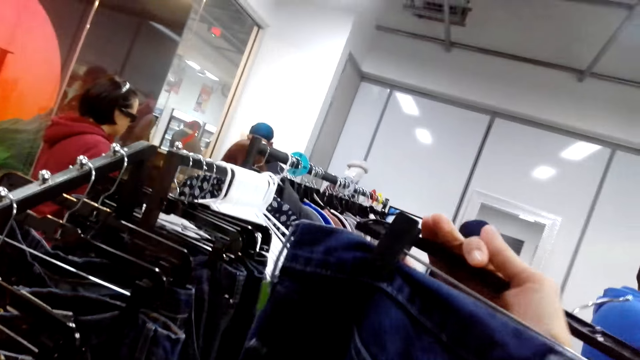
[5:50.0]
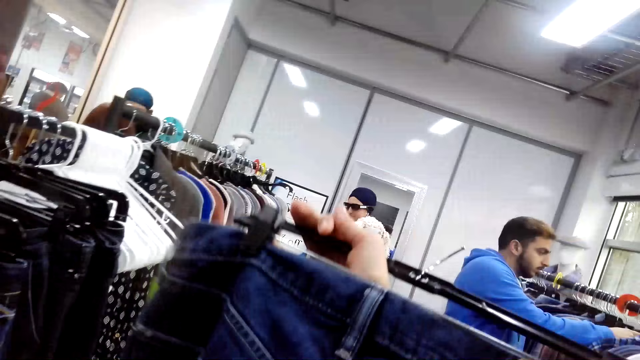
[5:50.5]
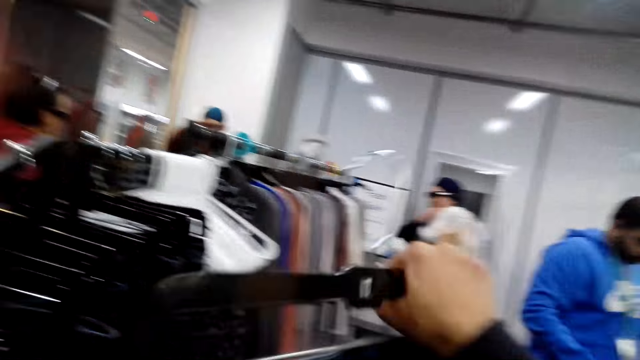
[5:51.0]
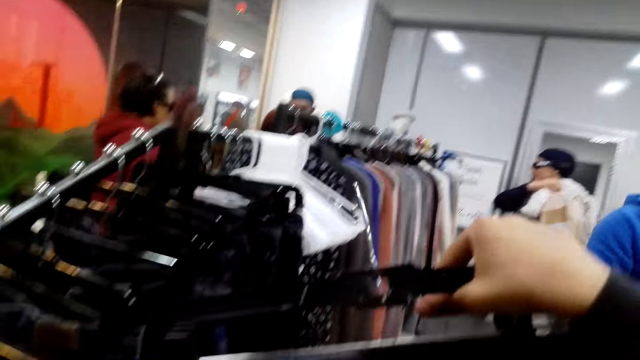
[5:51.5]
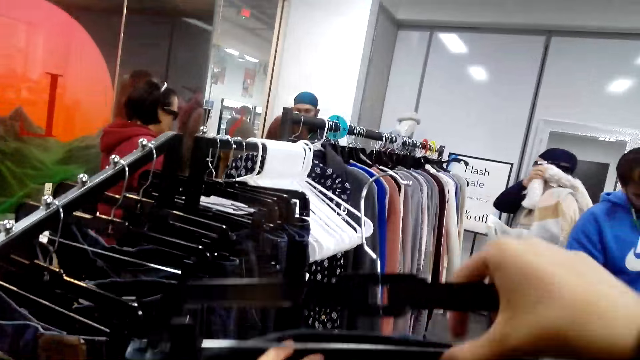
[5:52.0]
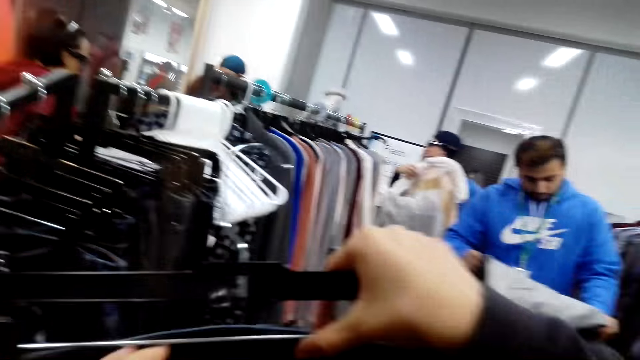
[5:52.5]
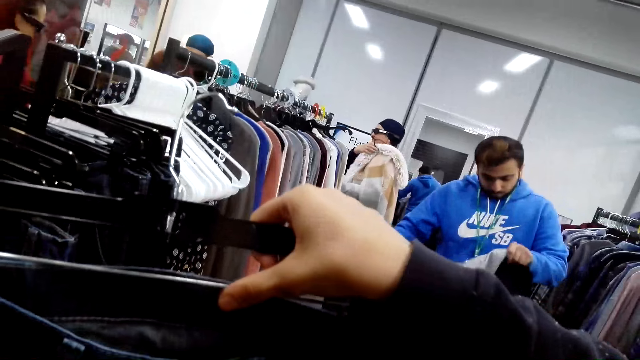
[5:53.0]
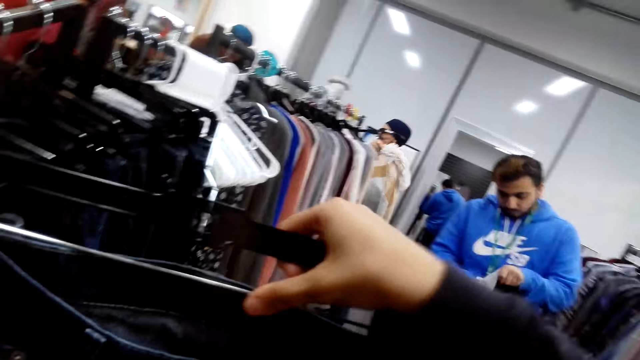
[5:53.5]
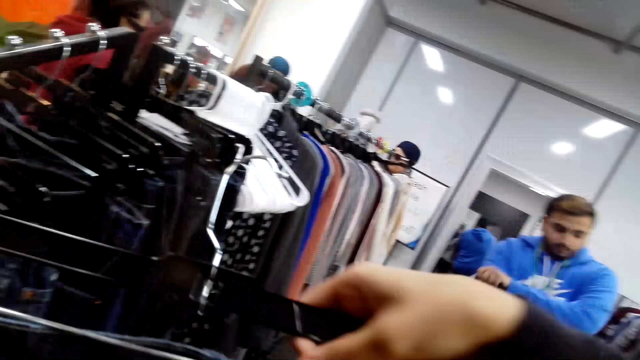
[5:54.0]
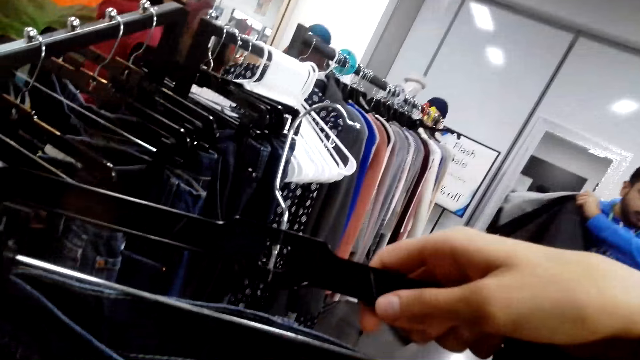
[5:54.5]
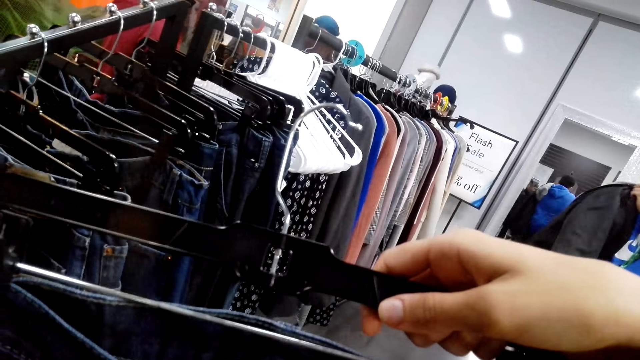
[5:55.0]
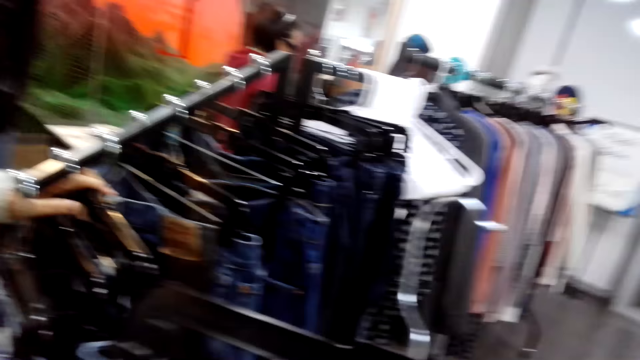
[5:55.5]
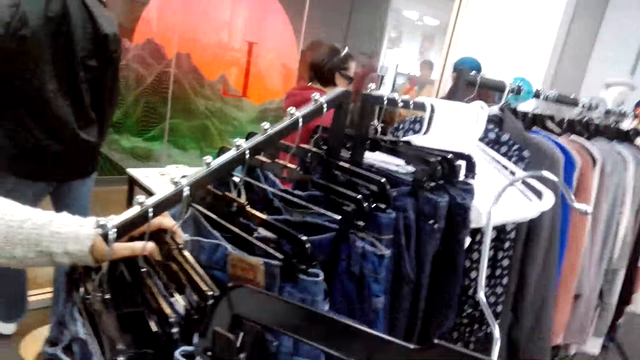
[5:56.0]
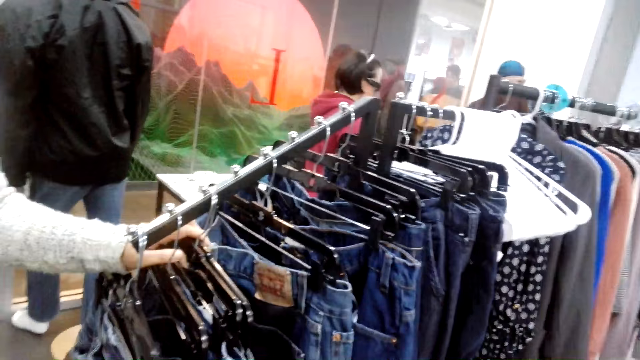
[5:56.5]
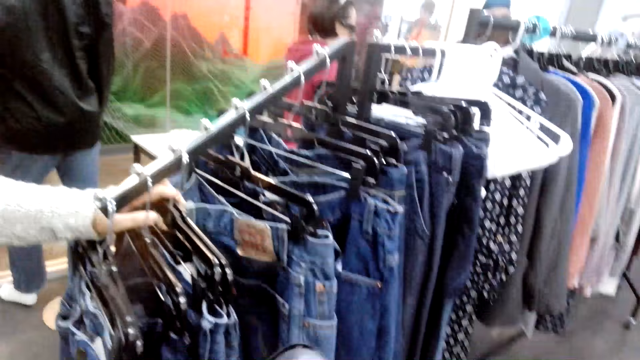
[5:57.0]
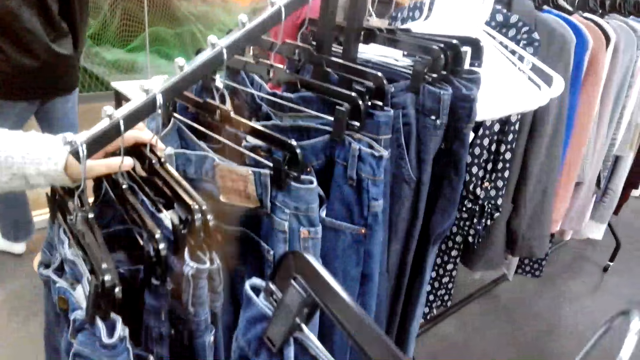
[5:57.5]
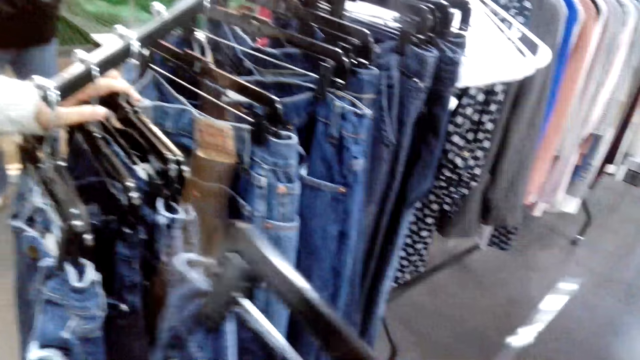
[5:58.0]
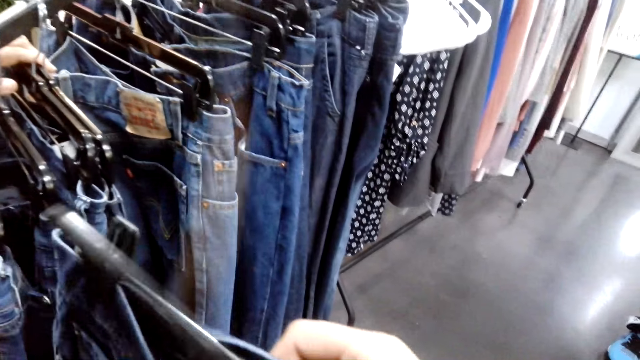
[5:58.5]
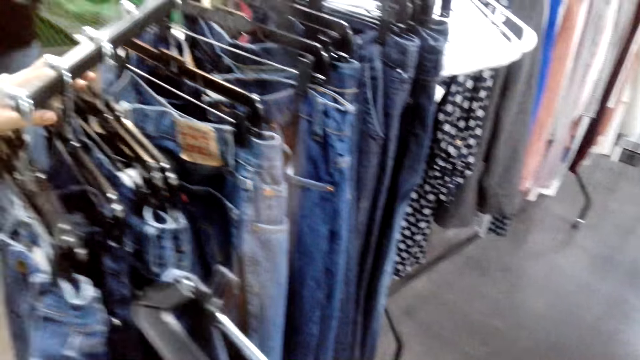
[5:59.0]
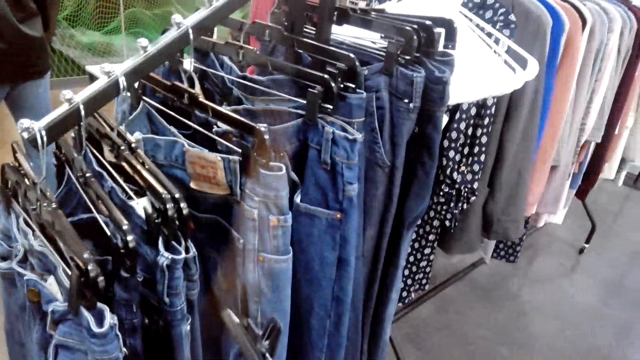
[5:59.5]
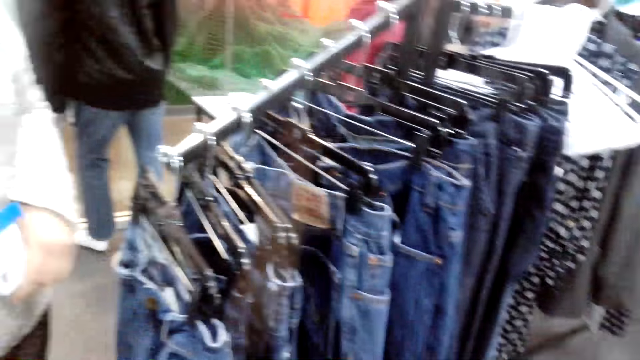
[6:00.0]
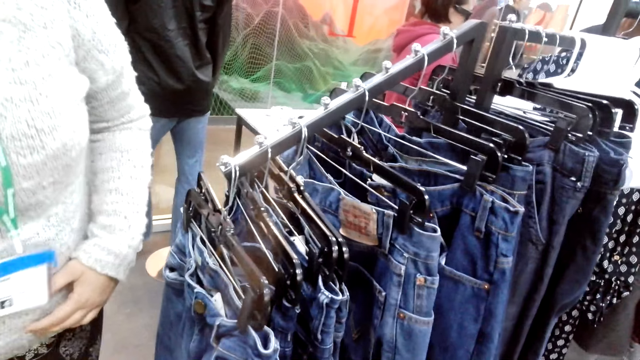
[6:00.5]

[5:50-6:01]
The camera wearer samples a trouser. A person samples a cloth. The camera wearer looks at the jeans trouser price tag. Another person moves around. The camera wearer interacts with another person.

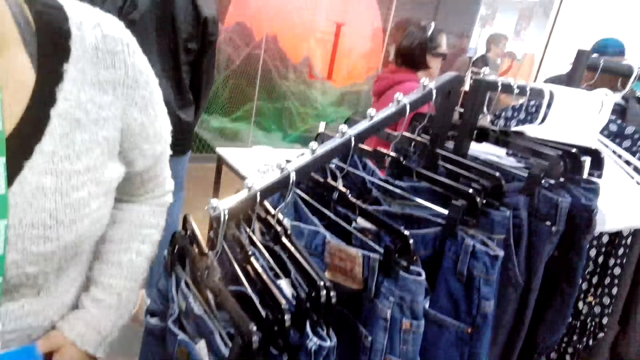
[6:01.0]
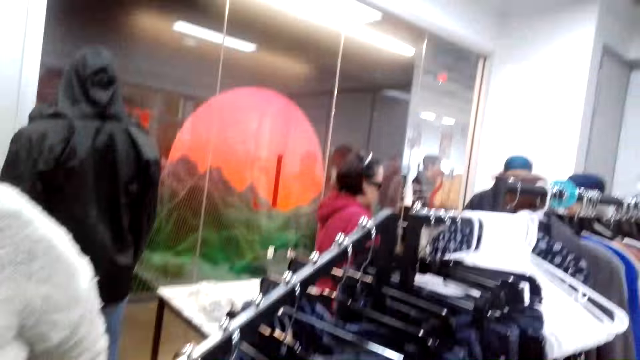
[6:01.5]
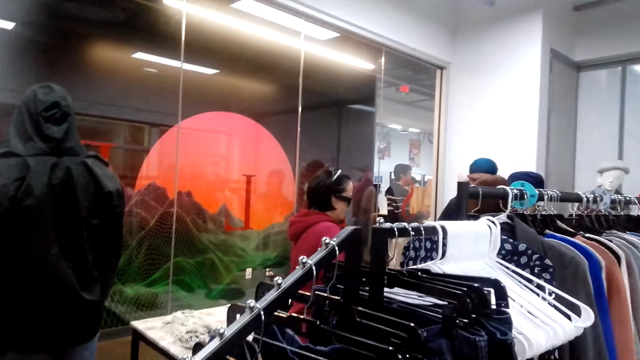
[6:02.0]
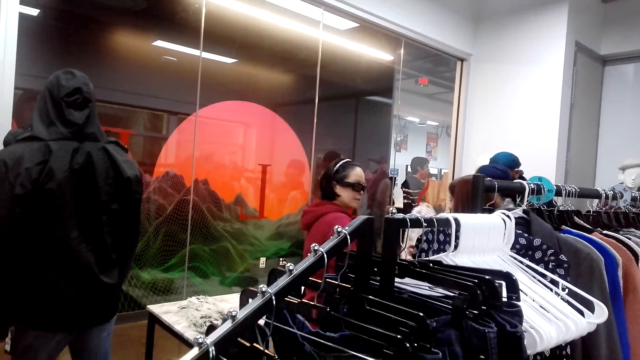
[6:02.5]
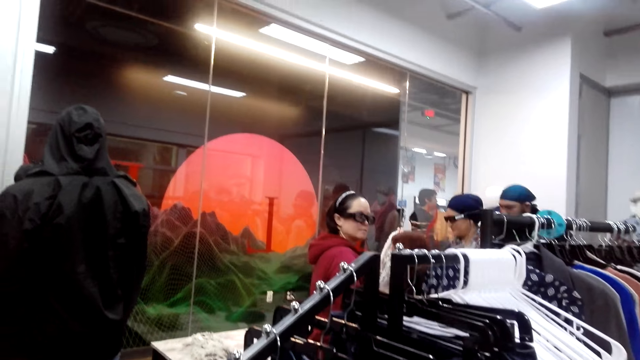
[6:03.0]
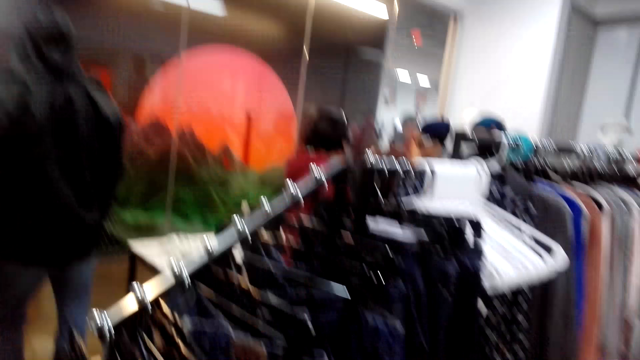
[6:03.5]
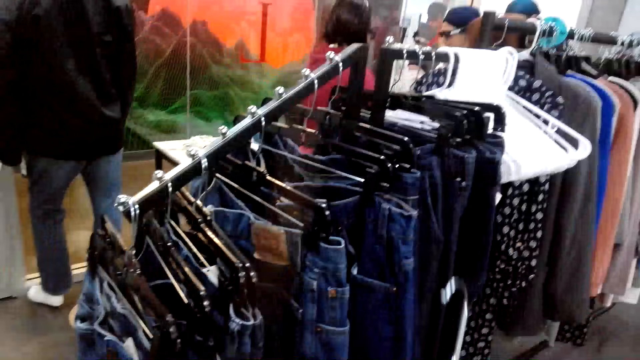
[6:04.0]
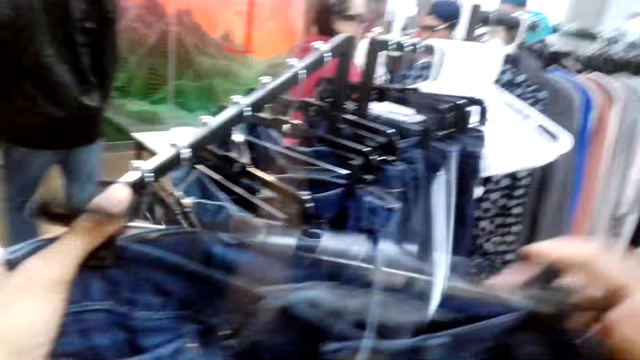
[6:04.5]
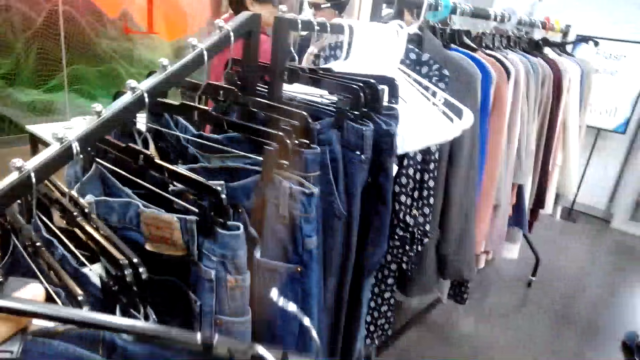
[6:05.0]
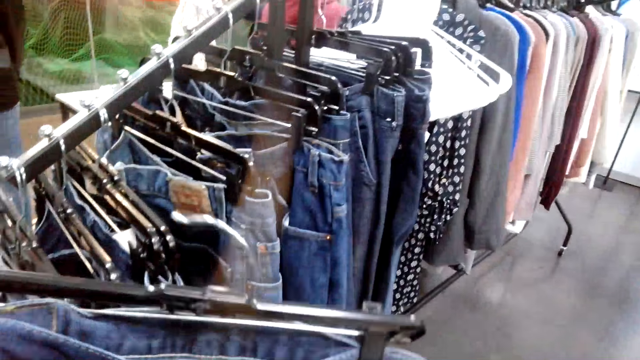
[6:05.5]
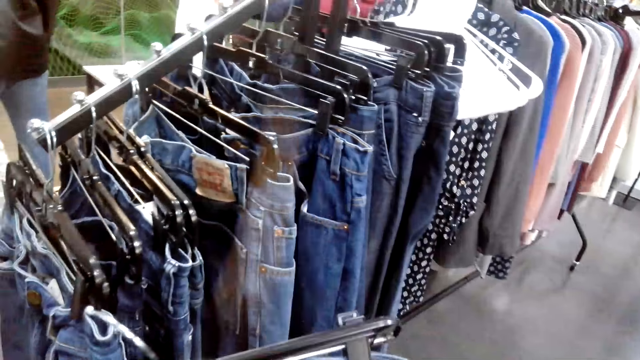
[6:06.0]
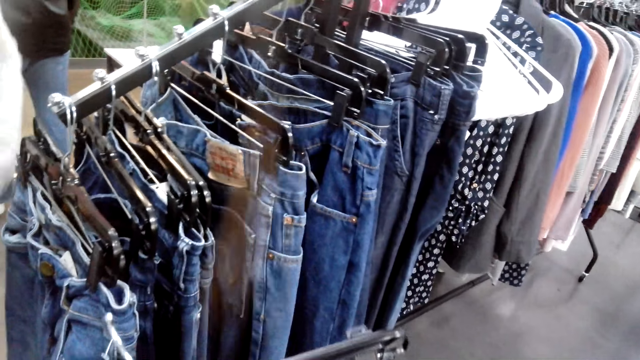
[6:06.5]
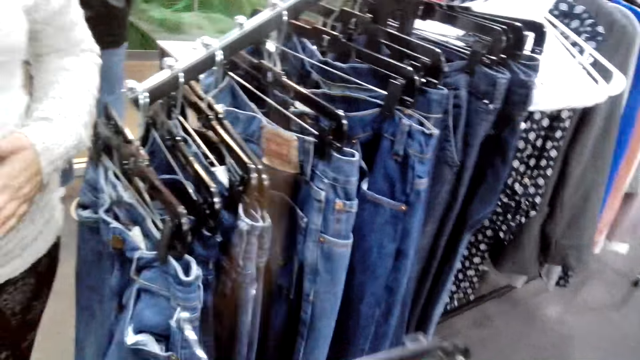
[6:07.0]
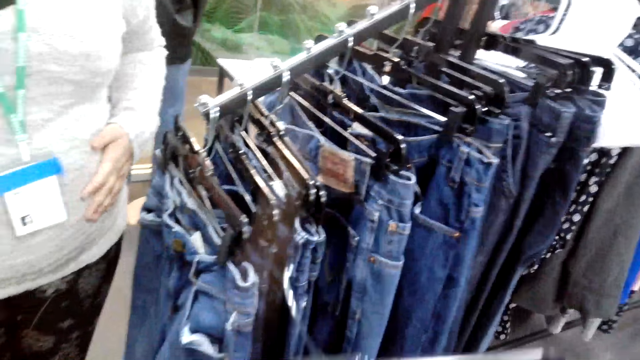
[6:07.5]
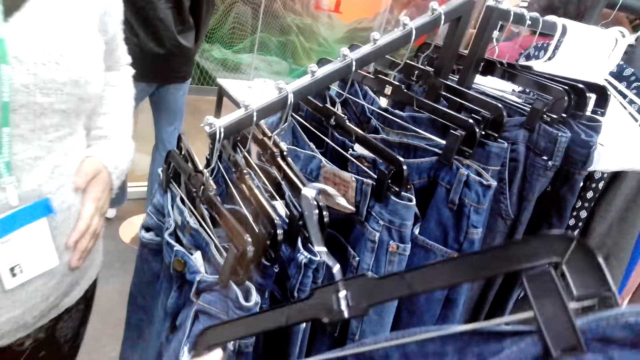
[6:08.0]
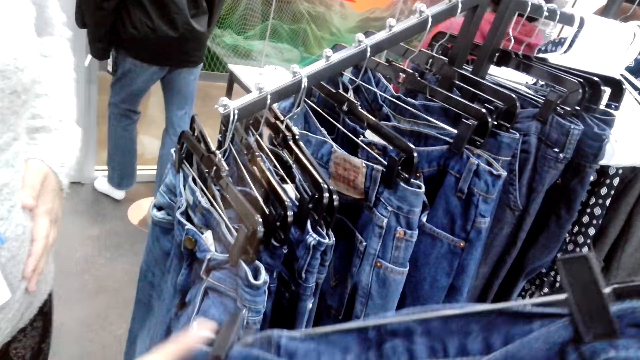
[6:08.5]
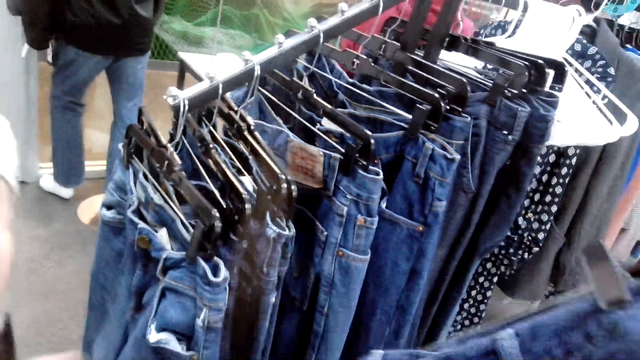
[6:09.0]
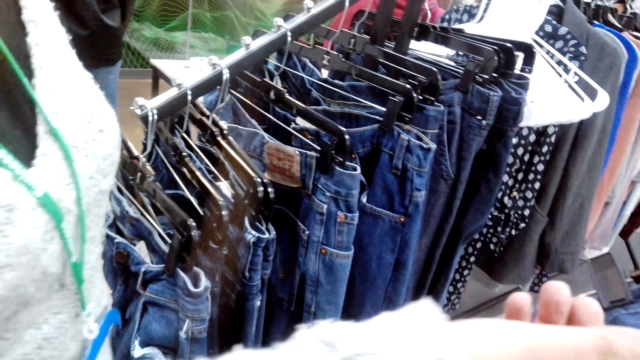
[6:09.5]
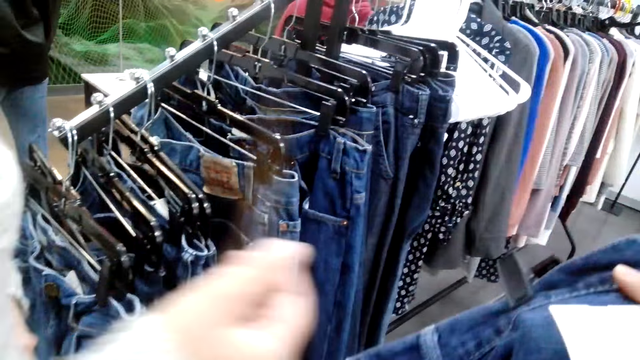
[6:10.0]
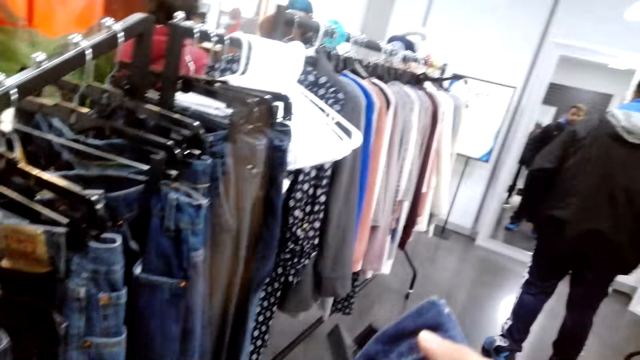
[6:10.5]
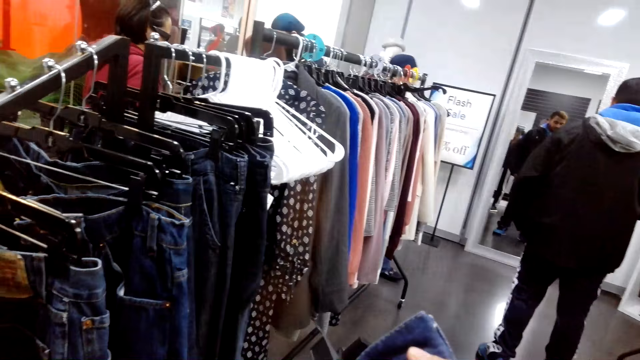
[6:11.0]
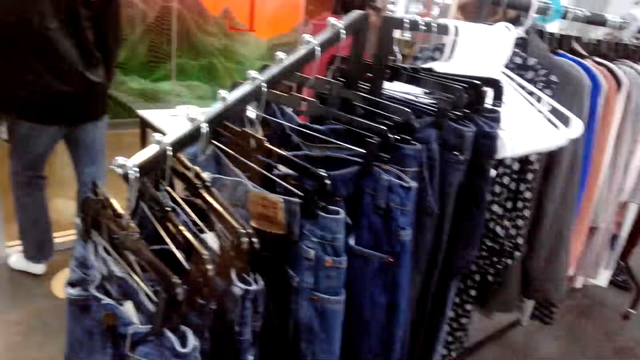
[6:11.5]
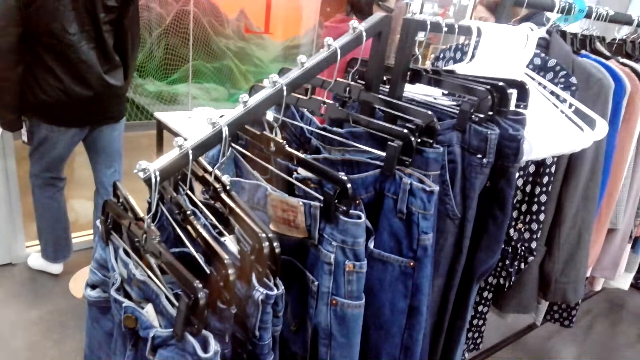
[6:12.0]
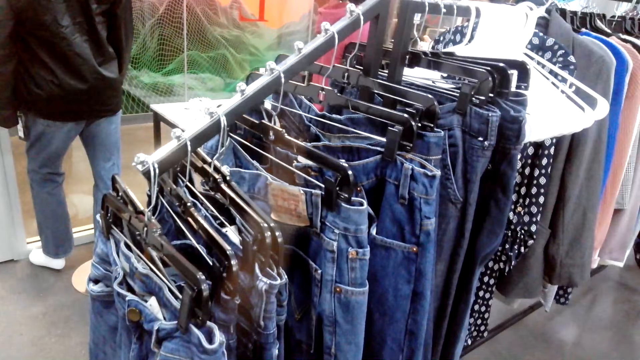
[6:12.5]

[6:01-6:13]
The camera wearer looks around. They look at the jeans trousers.
